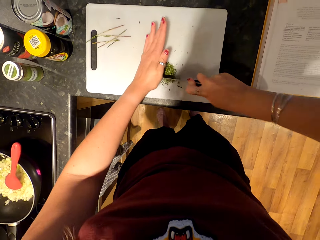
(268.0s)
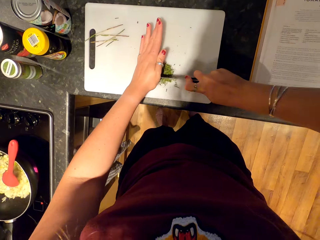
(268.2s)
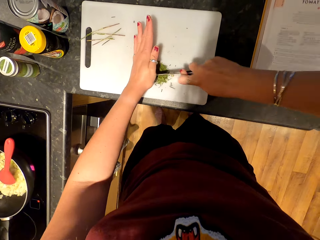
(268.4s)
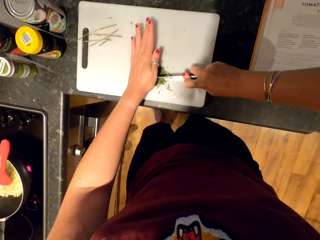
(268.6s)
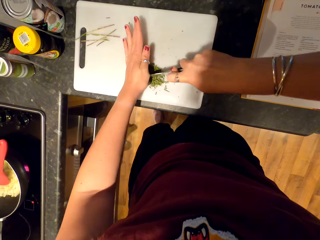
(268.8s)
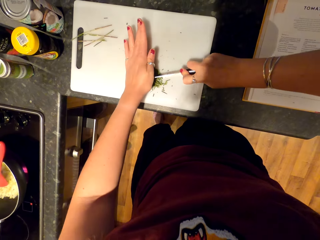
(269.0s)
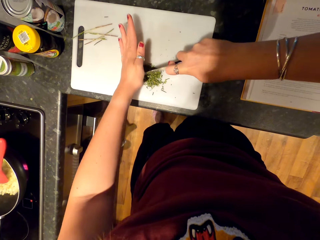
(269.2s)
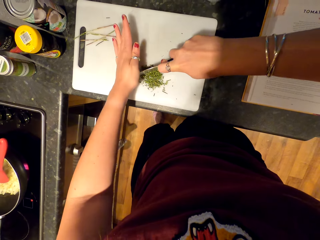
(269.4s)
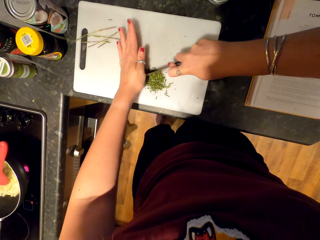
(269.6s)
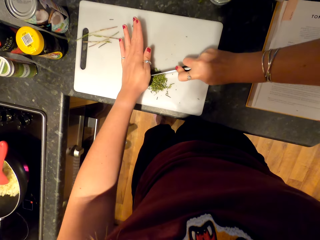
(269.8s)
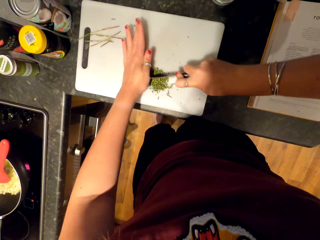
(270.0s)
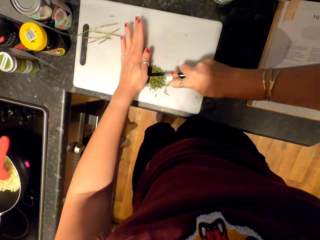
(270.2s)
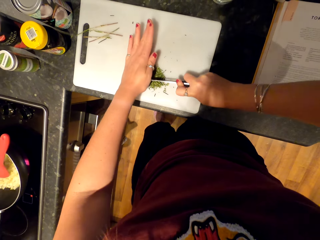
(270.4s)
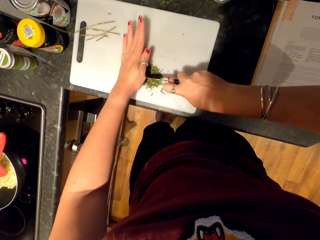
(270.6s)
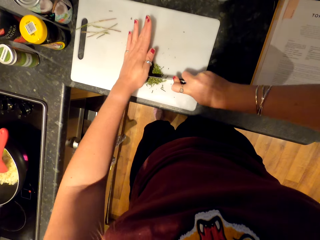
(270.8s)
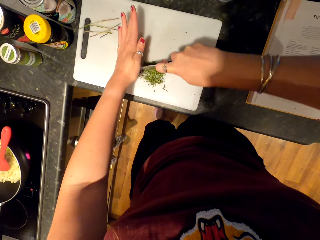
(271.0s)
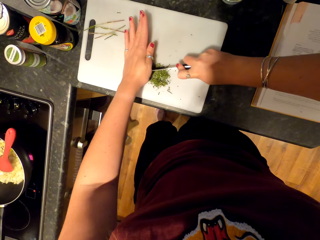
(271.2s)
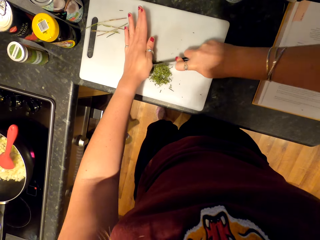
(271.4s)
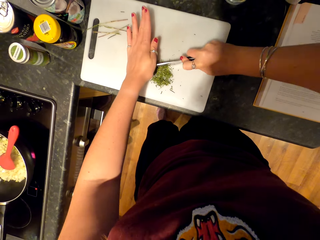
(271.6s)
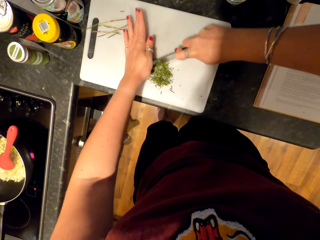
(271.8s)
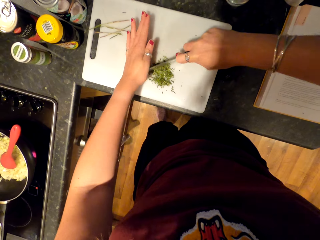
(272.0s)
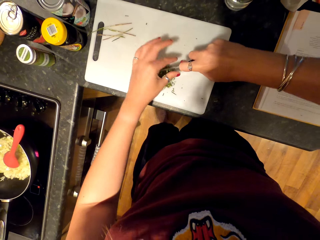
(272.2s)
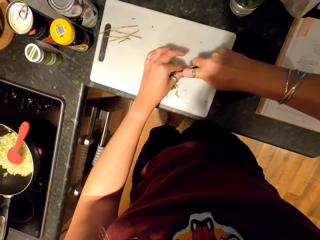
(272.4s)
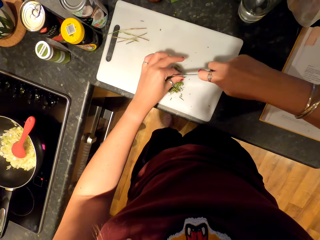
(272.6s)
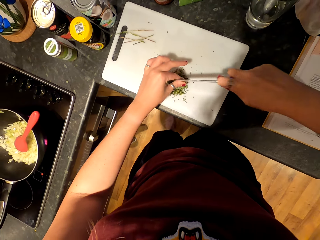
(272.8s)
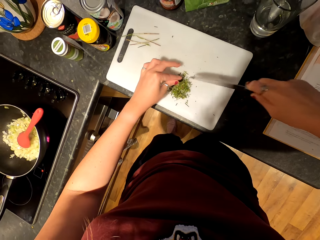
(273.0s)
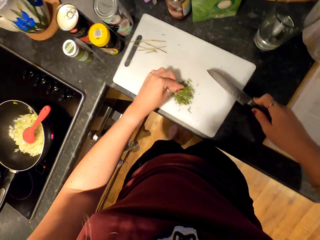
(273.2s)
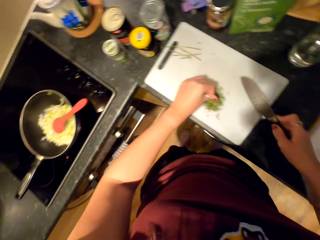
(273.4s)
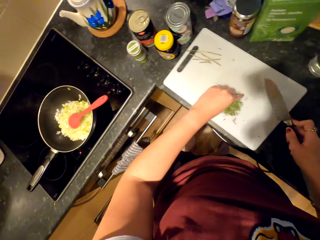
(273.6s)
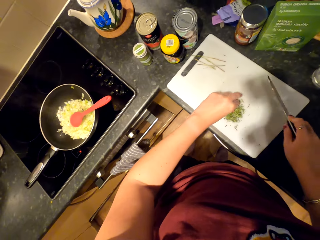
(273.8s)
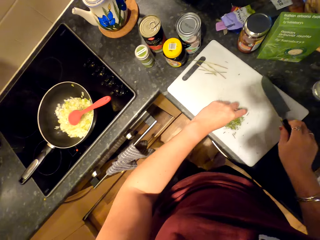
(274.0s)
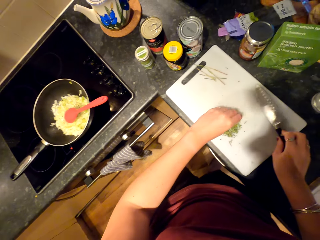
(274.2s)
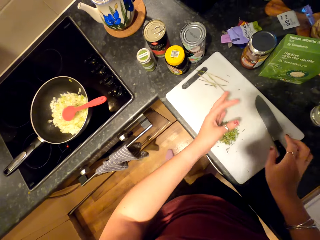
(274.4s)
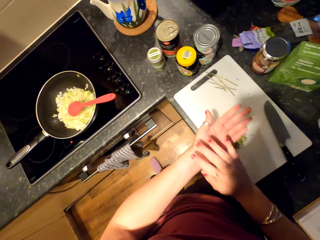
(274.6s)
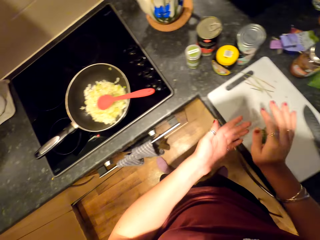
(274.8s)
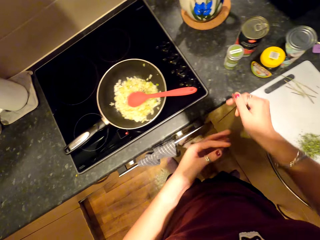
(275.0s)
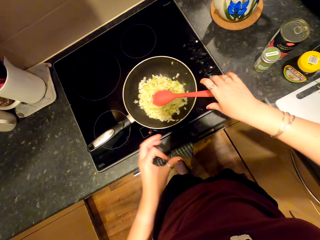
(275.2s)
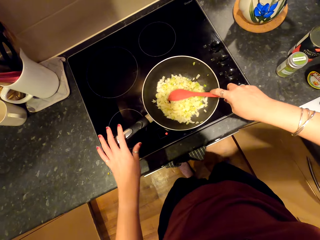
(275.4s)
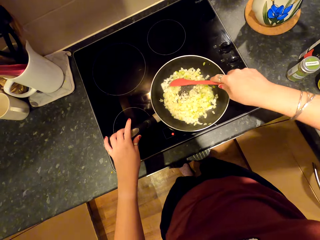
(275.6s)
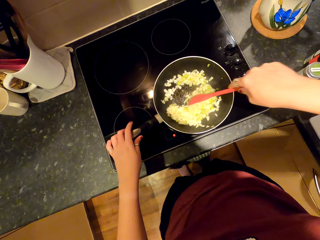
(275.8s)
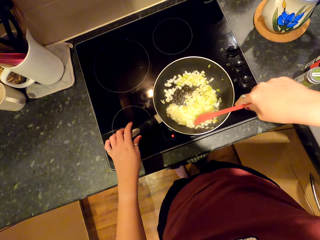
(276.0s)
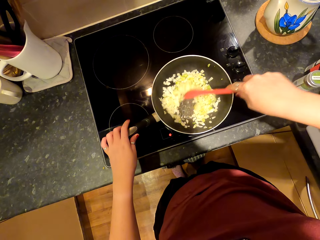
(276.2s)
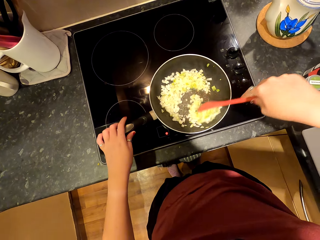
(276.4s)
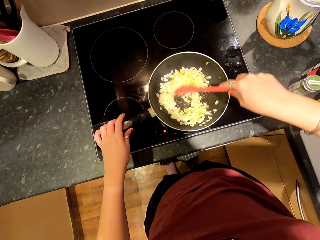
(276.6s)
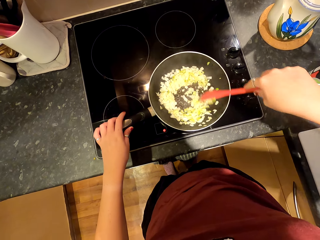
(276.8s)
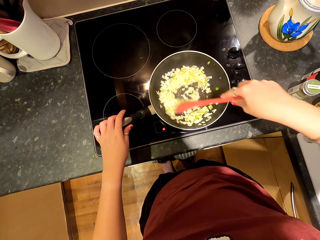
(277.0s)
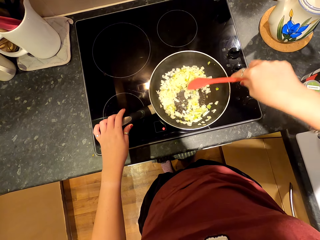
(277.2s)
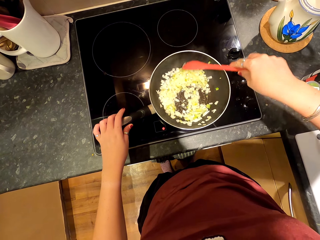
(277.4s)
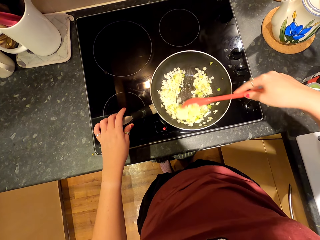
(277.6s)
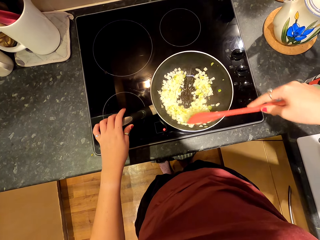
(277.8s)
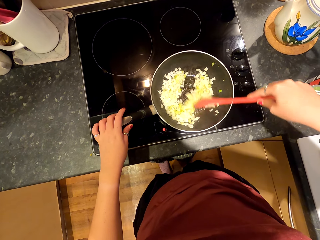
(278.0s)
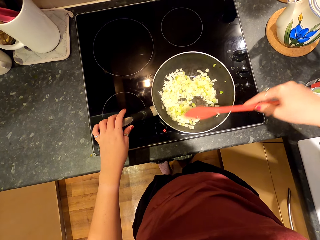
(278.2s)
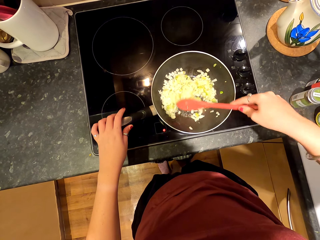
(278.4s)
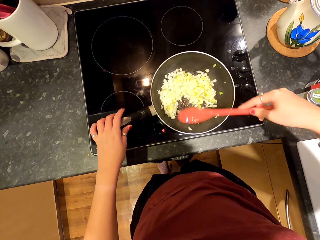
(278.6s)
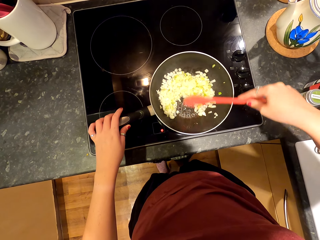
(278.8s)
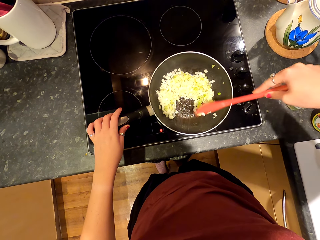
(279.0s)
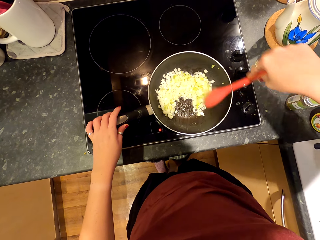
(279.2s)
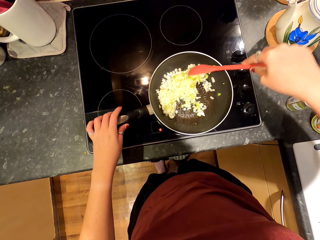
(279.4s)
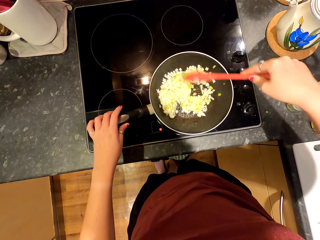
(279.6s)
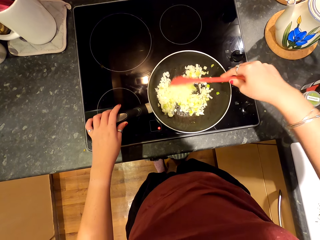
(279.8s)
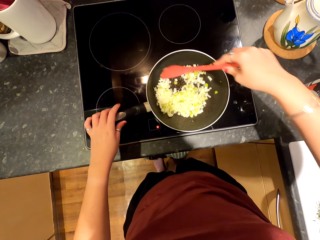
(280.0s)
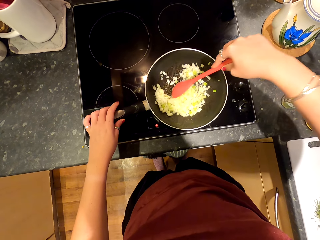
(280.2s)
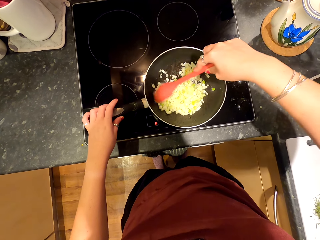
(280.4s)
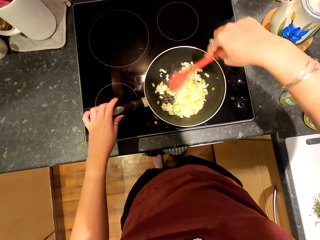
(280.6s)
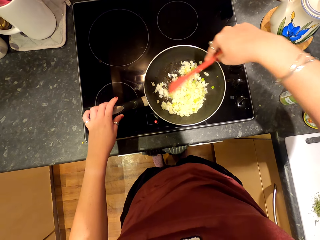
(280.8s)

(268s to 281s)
The camera wearer wipes the rosemary from the knife. They place the knife on the counter, wipe both hands, walk towards the stove, hold the pot and stir the onions.

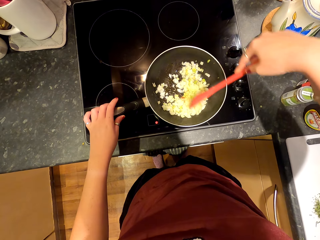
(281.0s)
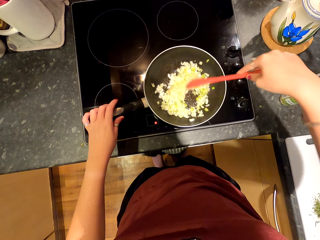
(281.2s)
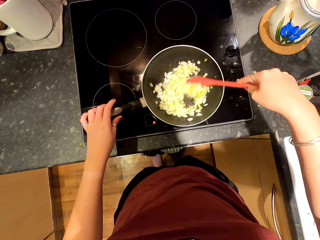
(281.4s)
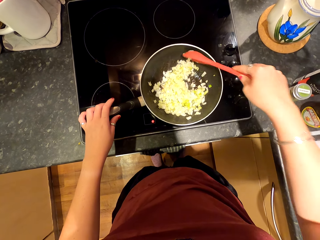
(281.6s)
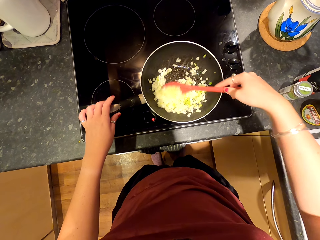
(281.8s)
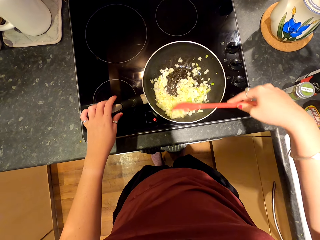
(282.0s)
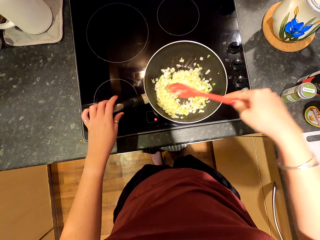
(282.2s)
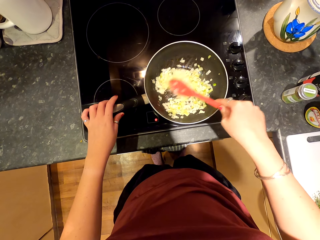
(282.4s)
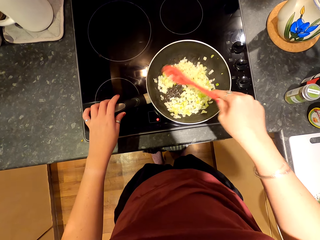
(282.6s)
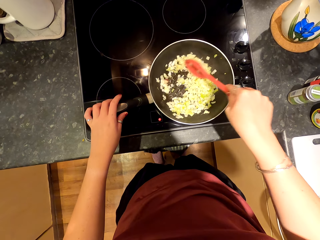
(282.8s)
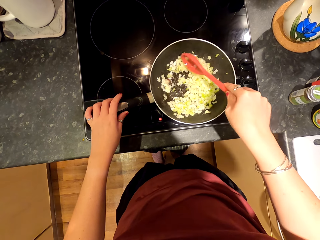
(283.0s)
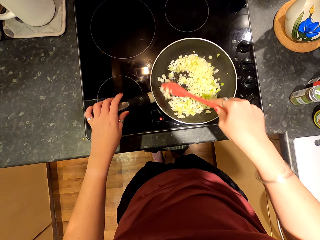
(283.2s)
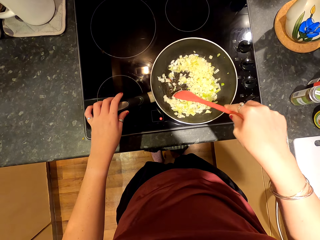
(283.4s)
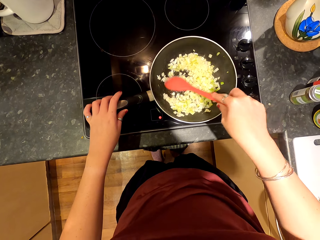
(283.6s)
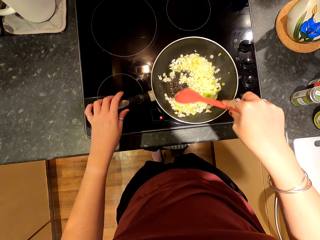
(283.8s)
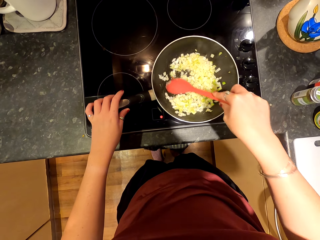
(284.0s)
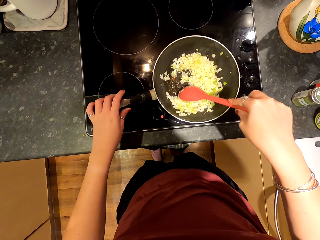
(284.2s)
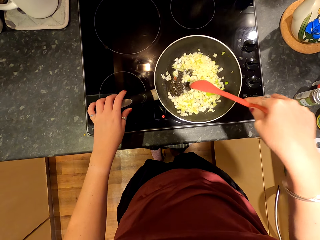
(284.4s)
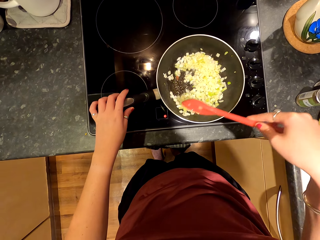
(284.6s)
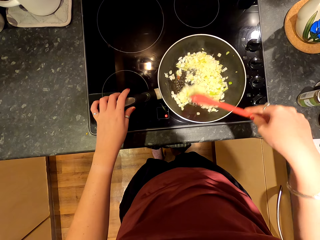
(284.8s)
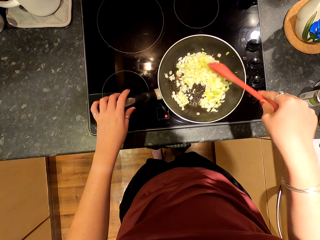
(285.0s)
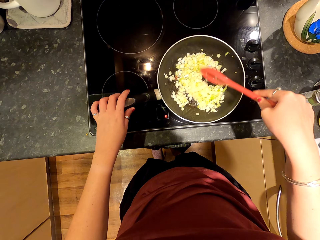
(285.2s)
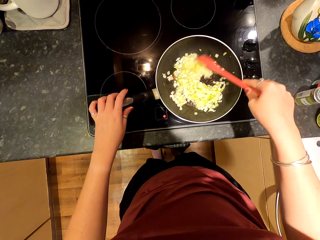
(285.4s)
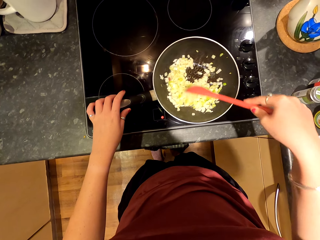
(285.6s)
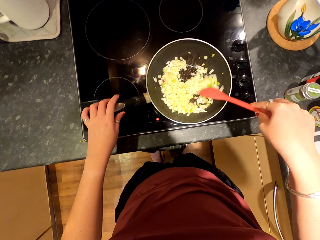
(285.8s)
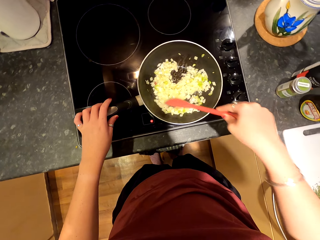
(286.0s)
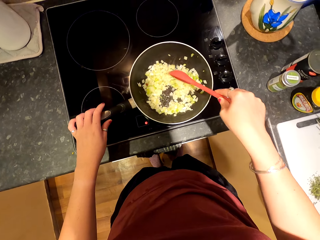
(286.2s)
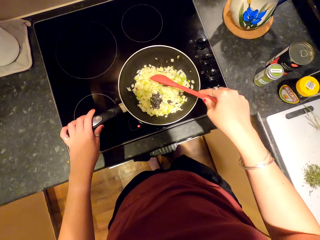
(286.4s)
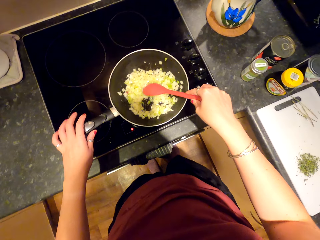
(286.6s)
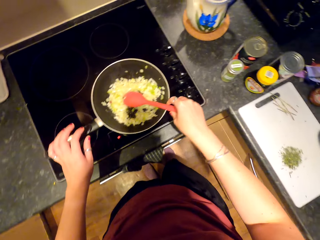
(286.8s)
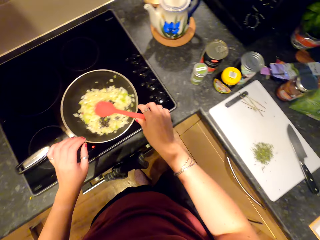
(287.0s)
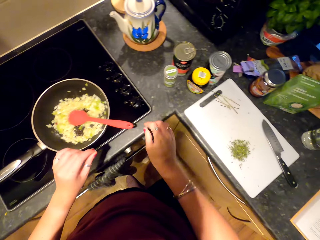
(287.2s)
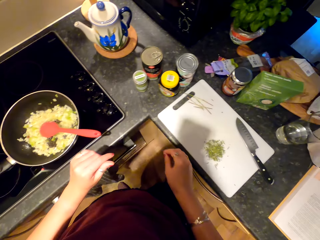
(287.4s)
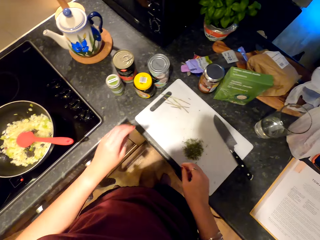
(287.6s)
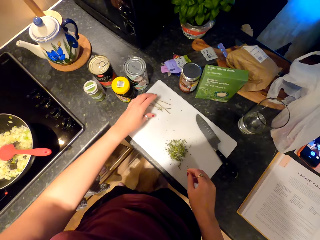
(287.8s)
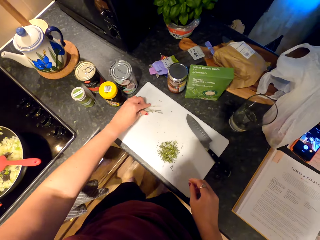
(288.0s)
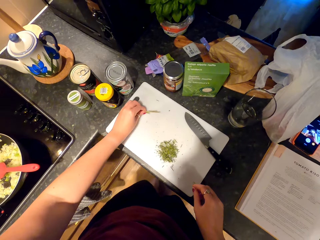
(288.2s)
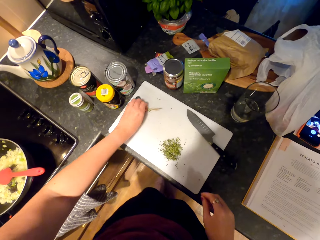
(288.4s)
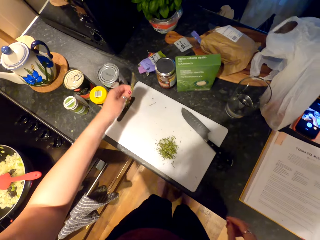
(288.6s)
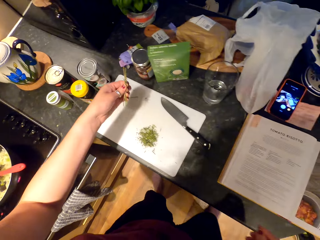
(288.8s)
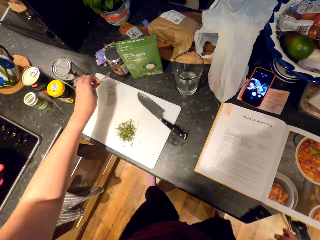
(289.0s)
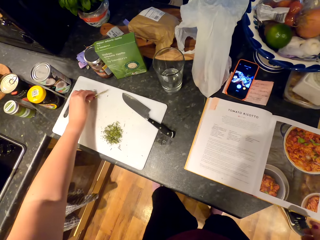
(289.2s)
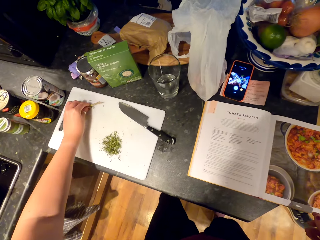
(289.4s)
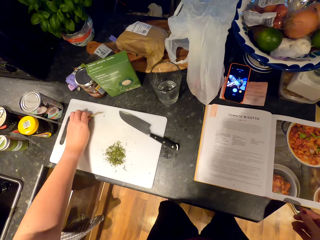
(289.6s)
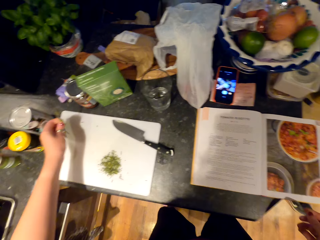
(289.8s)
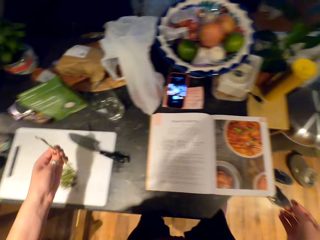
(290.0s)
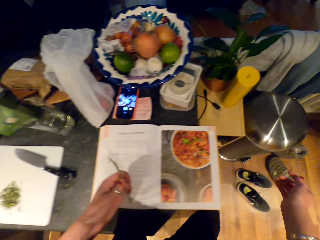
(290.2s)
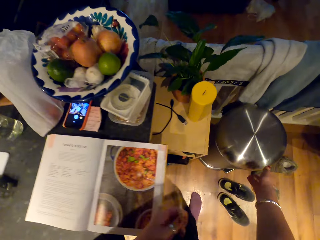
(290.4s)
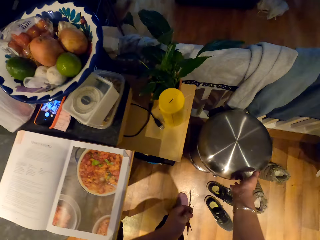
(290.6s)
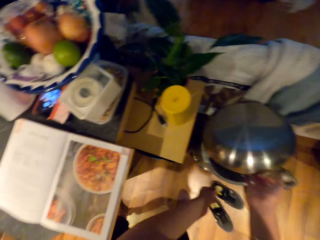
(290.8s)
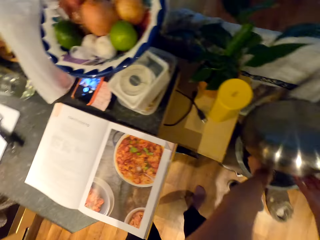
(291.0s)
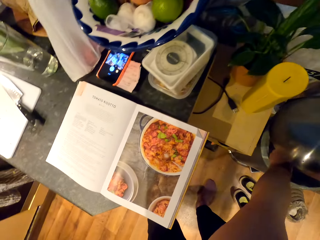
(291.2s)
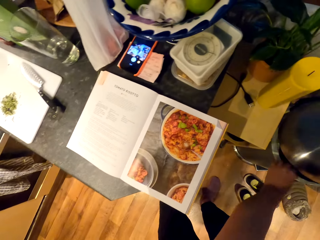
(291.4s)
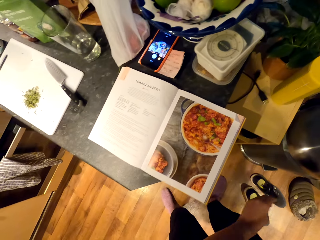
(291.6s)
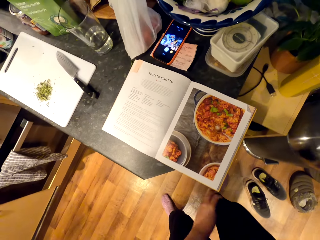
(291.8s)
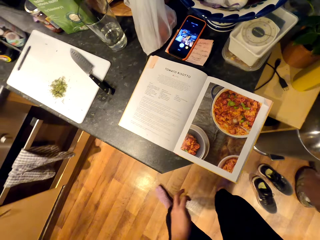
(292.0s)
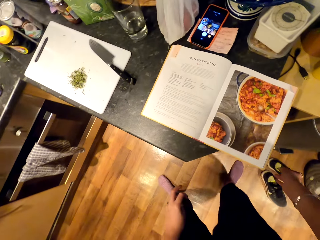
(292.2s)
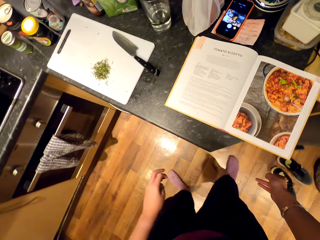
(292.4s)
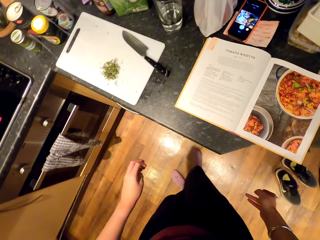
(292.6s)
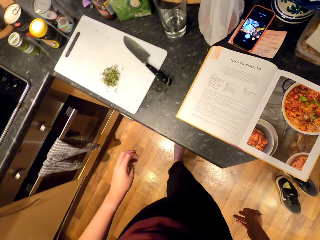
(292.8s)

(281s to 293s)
The camera wearer moves towards the counter top. They lift the vegetable. They move toward the dust bin. They open up the dust bin. They put the vegetable inside the bin.
